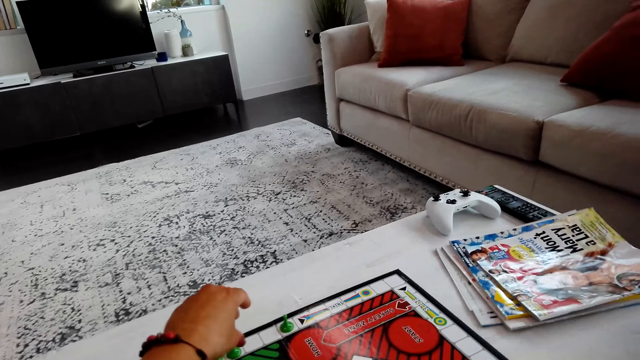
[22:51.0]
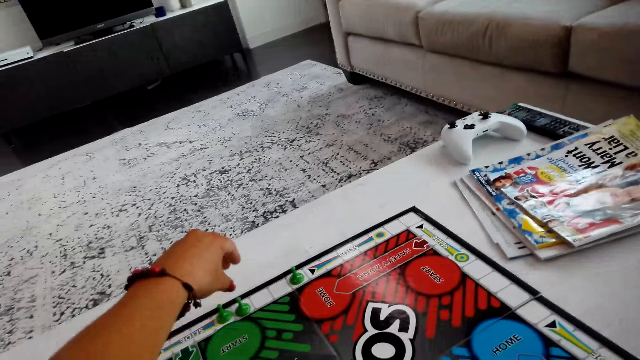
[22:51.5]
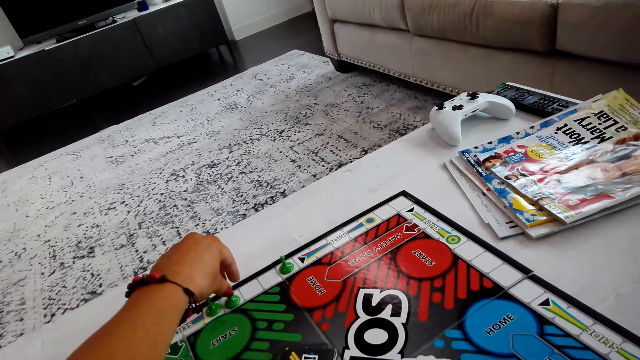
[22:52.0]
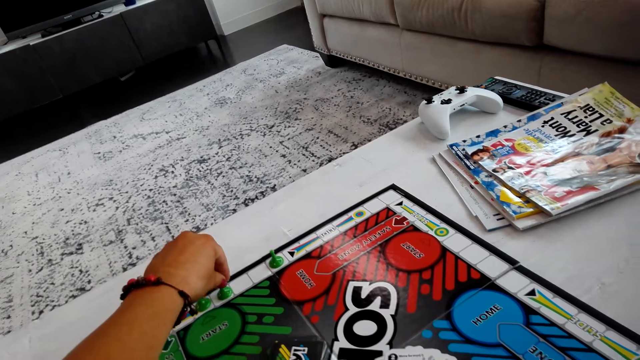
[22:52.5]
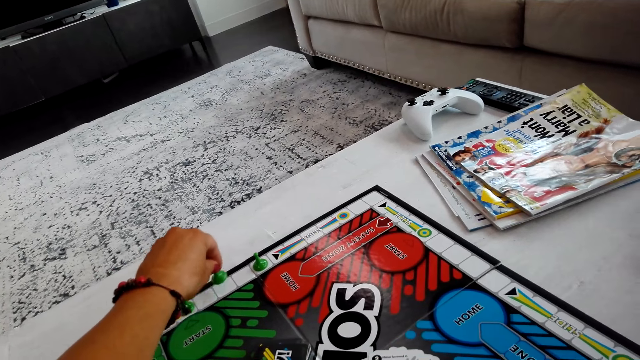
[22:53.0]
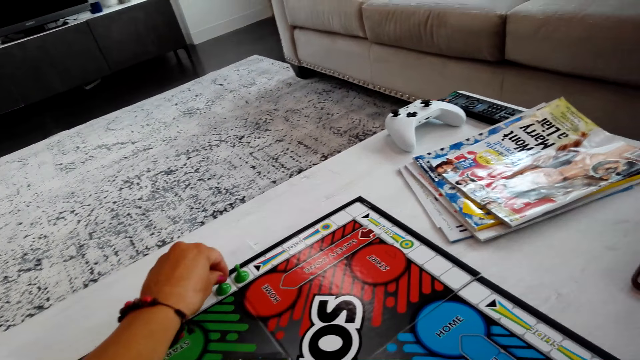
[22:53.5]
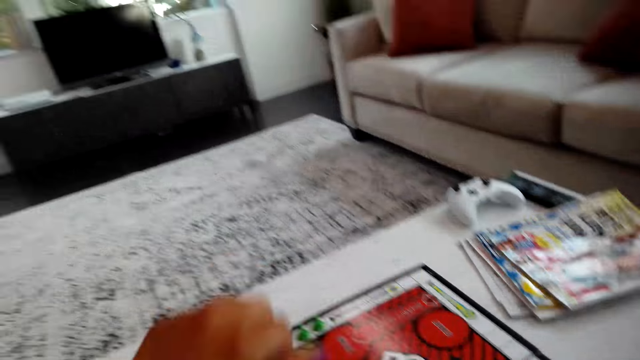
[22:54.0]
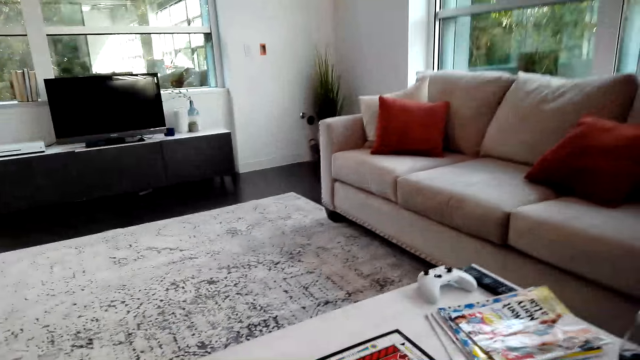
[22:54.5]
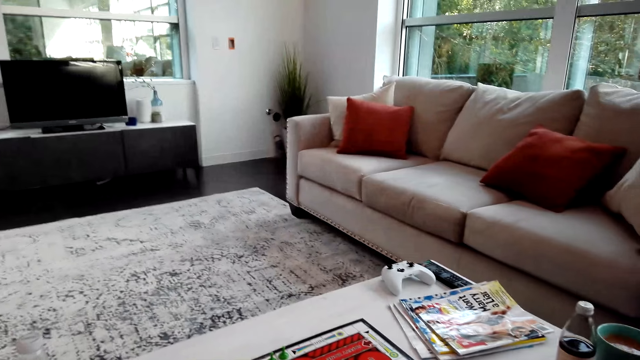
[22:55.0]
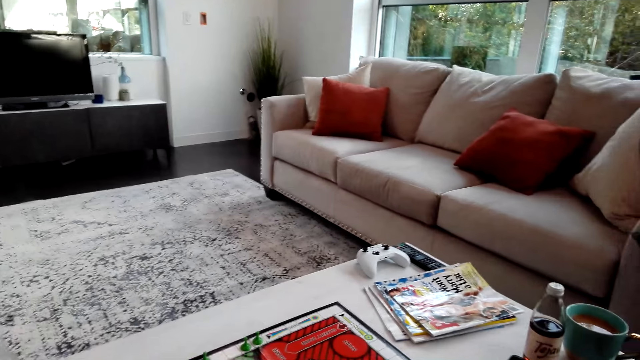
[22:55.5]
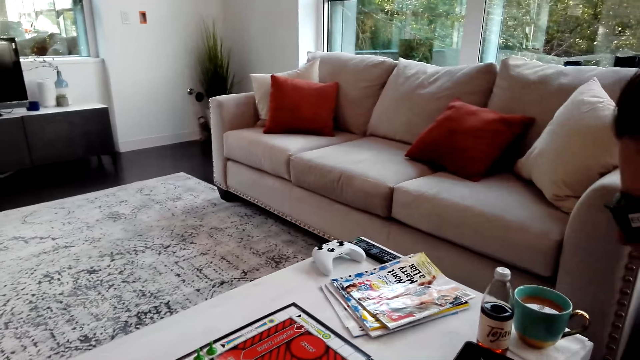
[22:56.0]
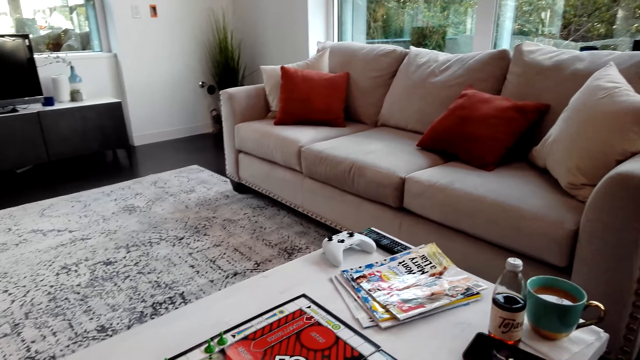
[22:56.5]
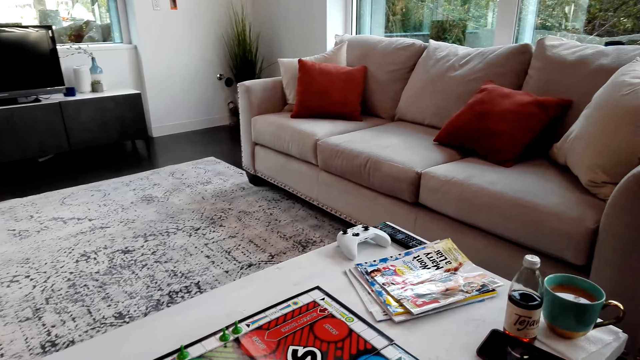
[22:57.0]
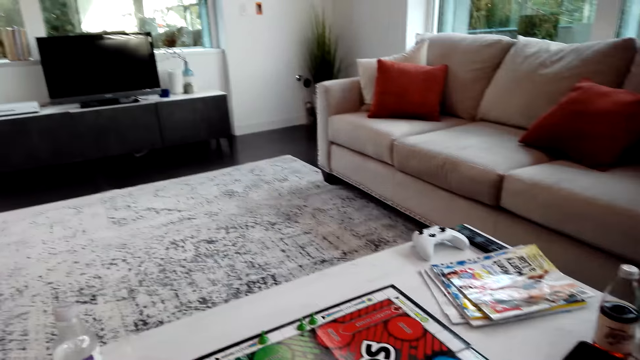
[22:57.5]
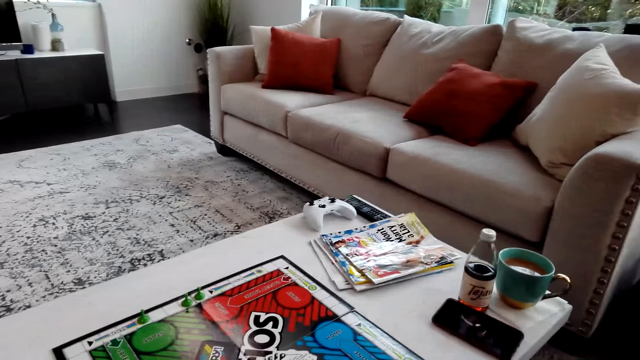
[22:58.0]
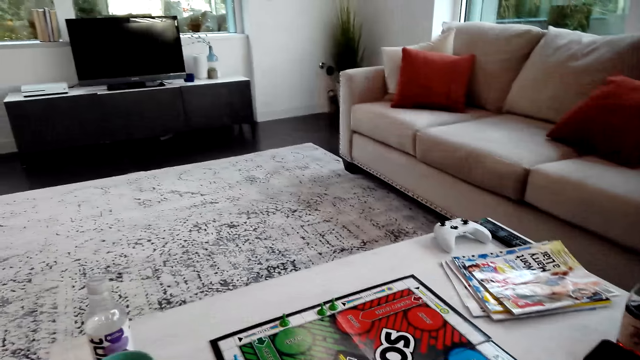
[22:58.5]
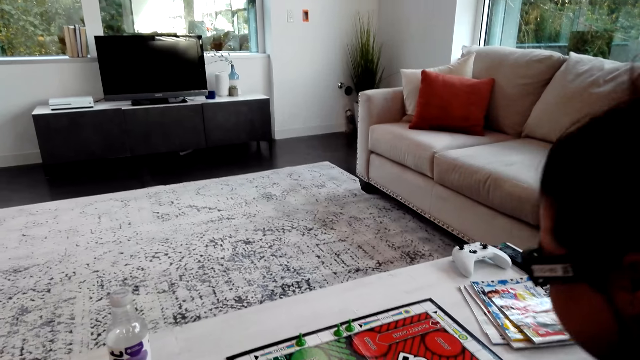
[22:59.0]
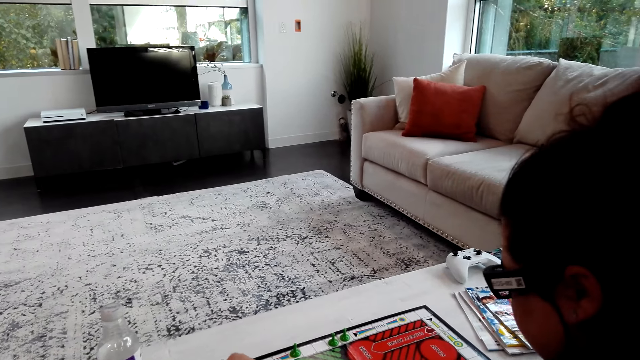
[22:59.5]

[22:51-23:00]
The camera wearer moves a Sorry game piece.

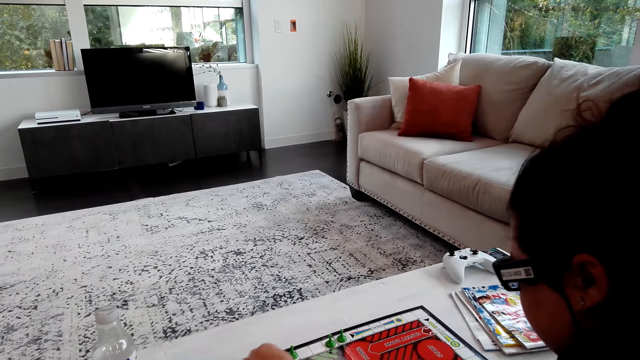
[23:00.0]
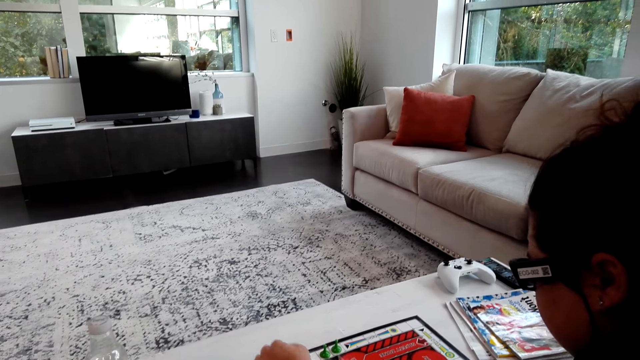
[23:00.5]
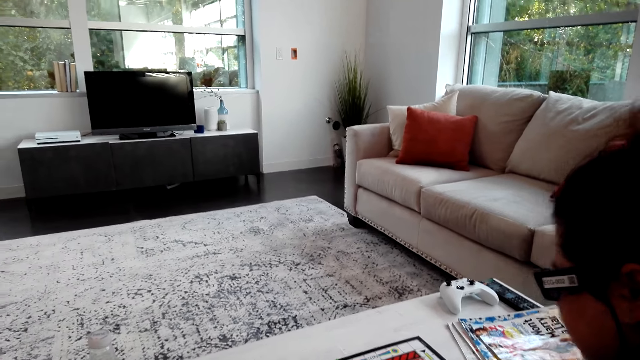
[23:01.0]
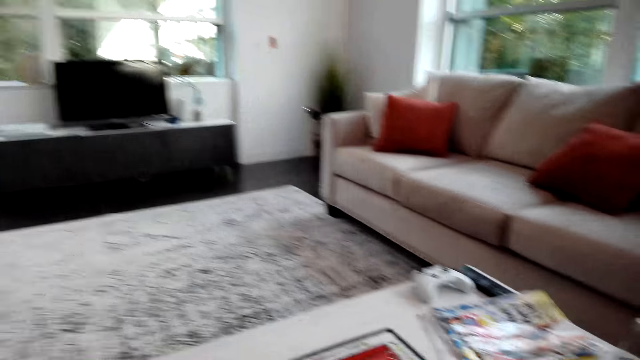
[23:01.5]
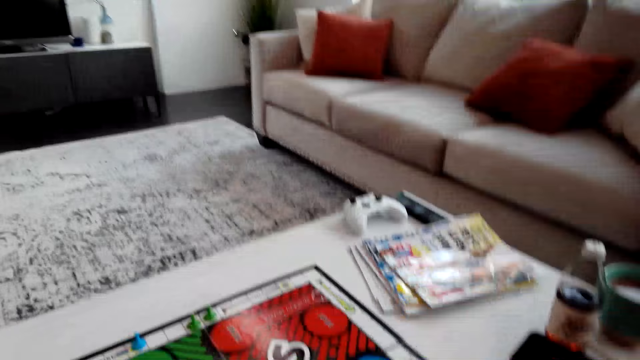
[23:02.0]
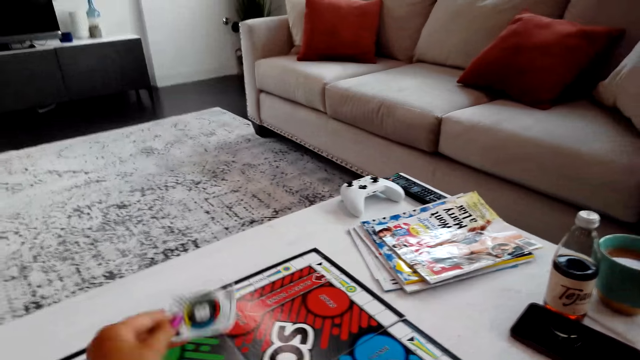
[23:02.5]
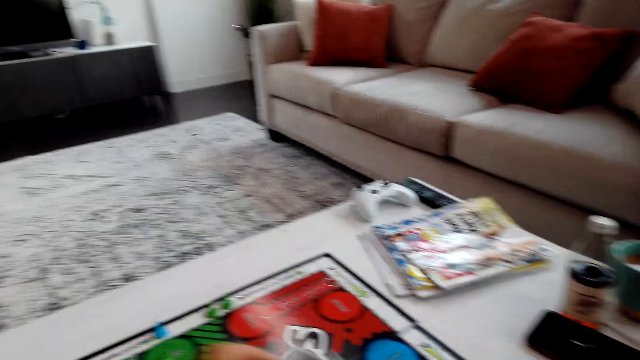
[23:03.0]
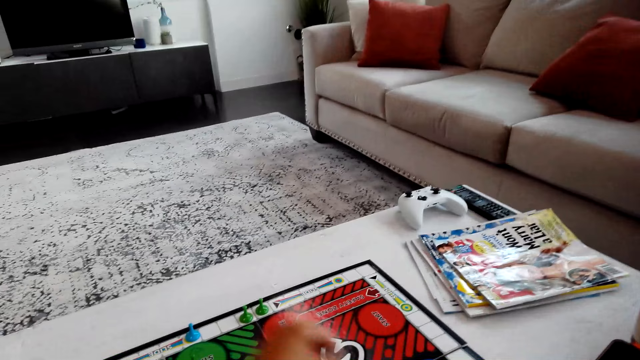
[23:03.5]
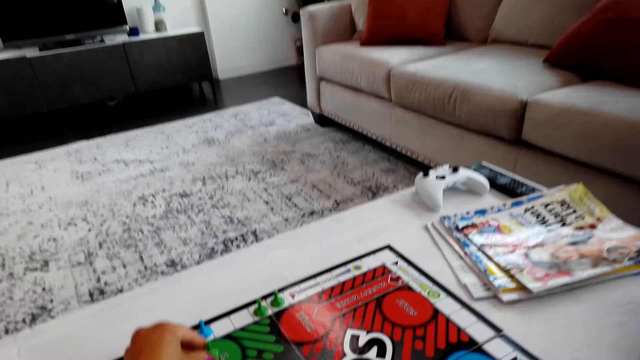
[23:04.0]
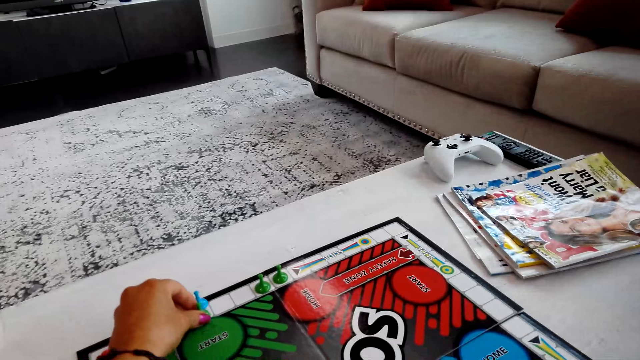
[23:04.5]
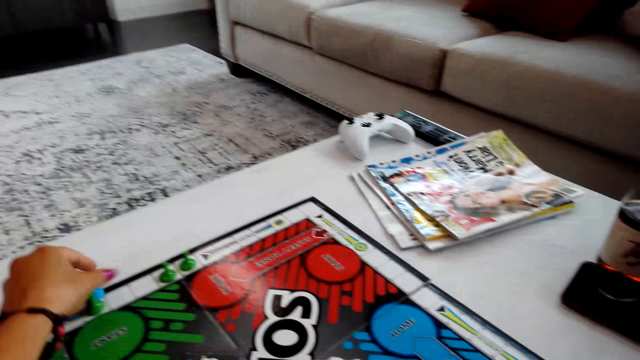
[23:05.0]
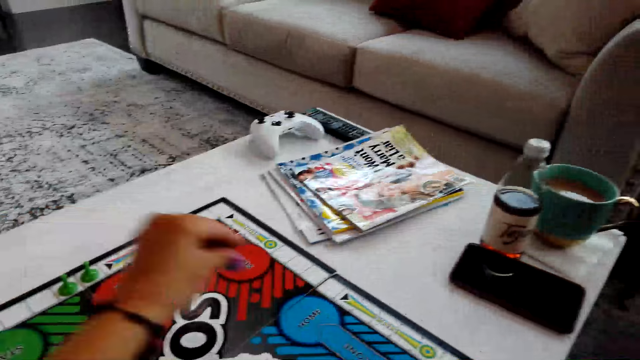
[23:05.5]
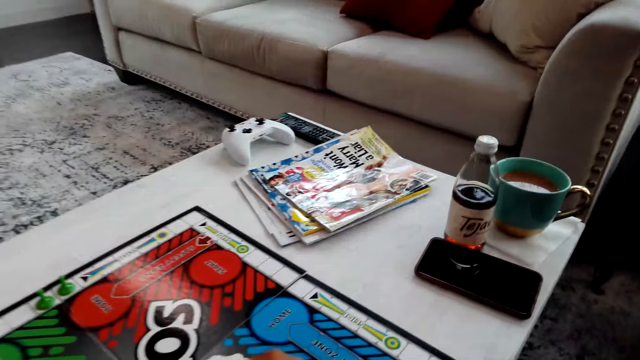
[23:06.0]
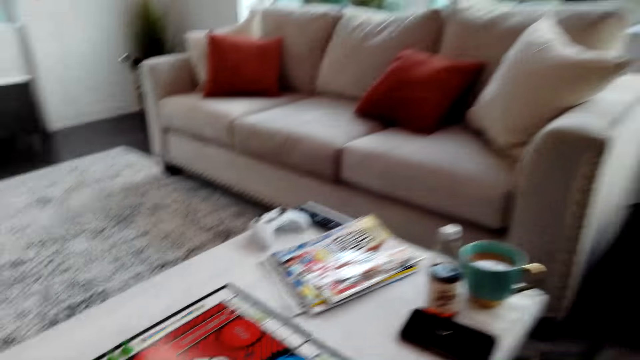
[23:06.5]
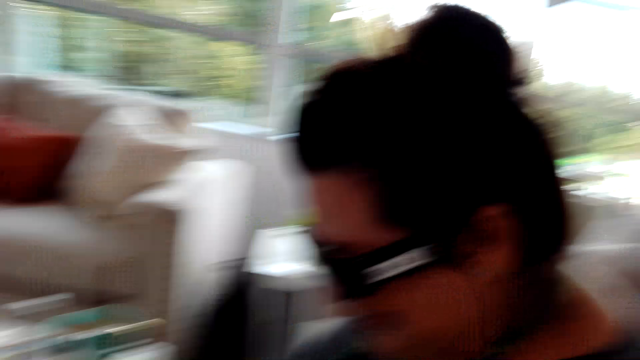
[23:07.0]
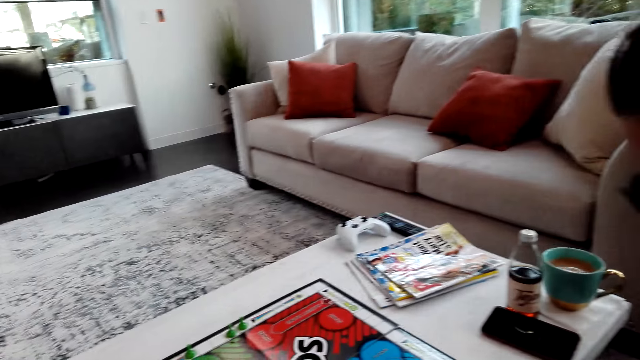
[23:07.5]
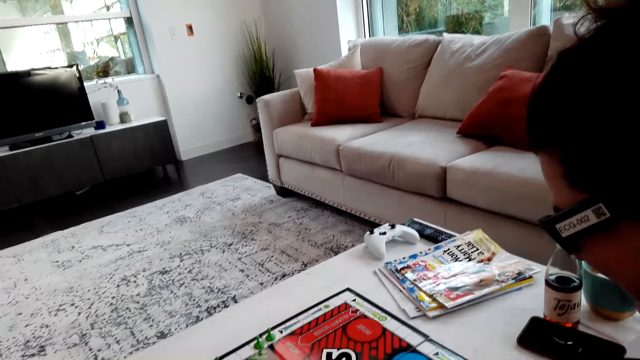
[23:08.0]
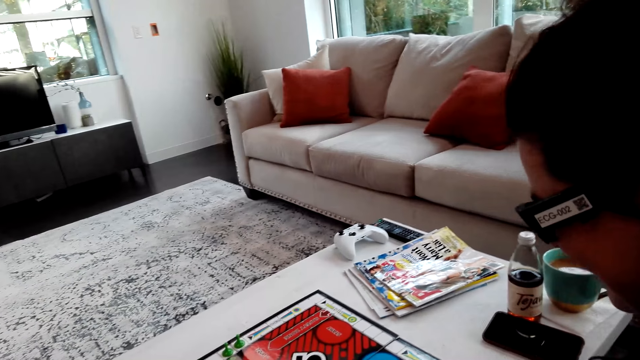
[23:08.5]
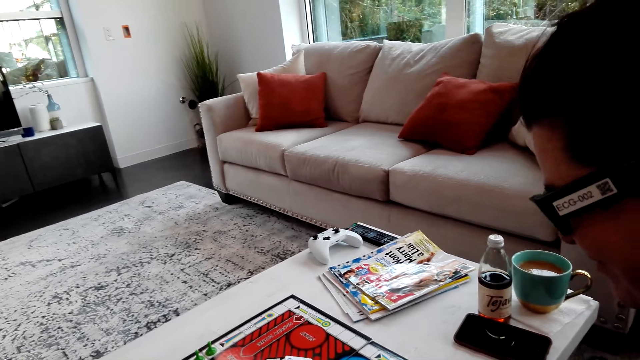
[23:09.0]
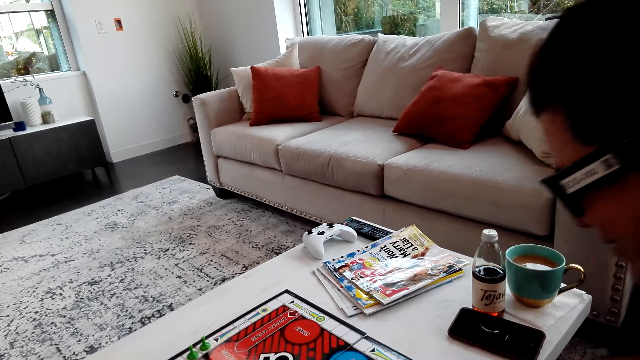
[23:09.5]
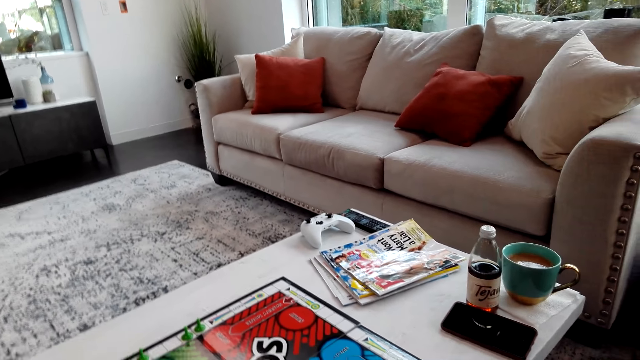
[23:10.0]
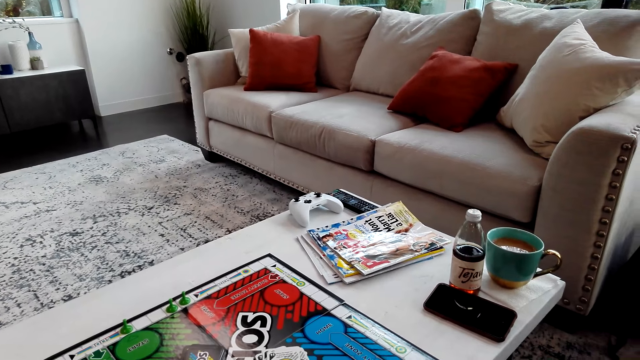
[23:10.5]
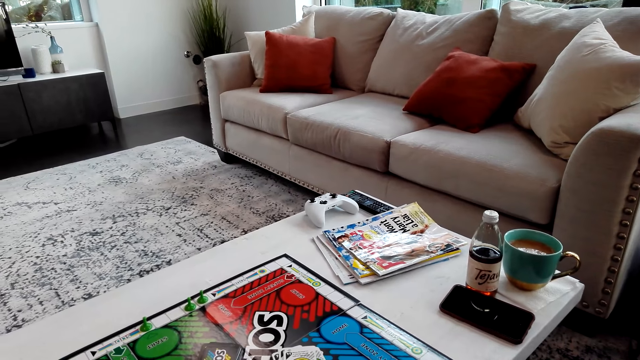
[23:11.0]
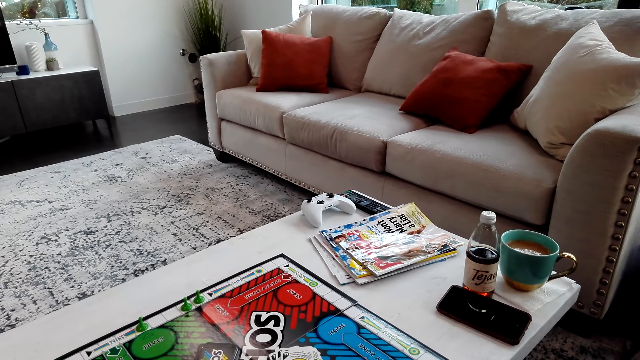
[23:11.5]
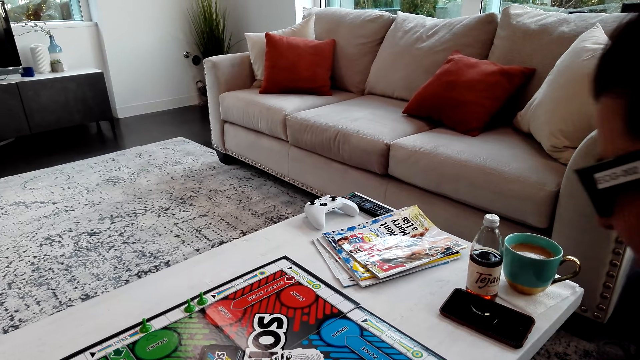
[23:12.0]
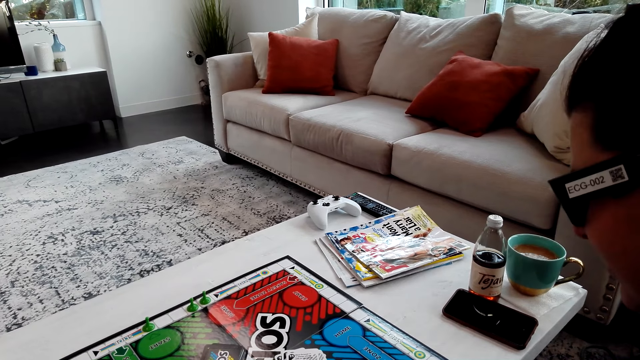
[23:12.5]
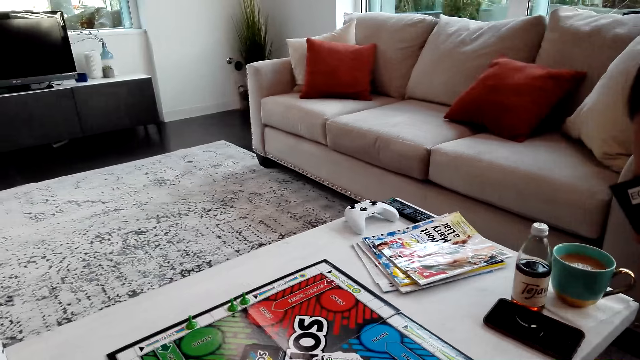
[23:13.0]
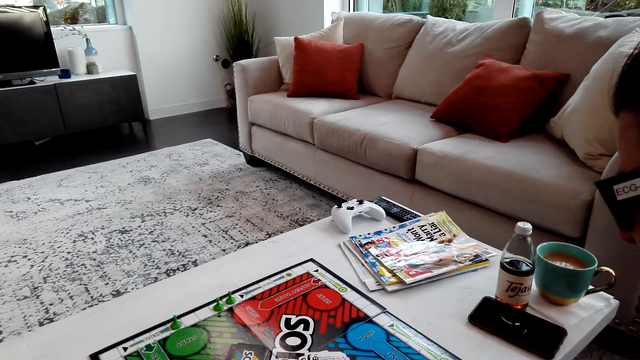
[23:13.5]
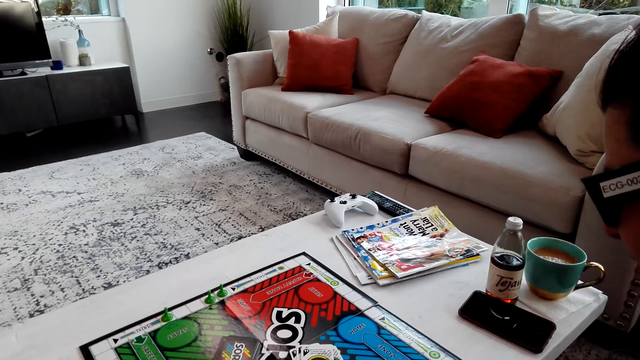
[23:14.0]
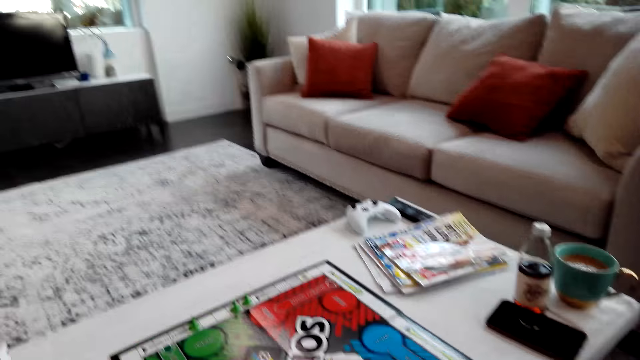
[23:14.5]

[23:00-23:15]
The camera wearer picks up a Sorry game card. They move the Sorry game pieces.
